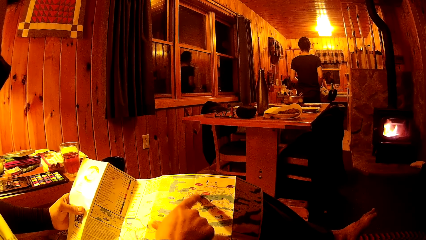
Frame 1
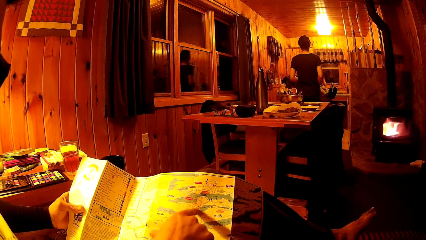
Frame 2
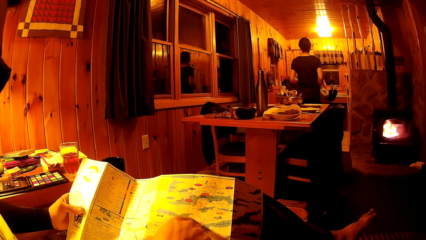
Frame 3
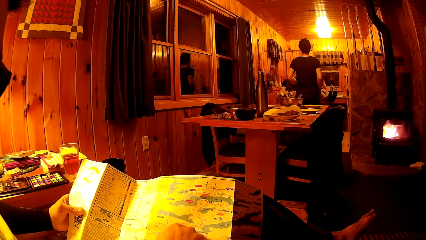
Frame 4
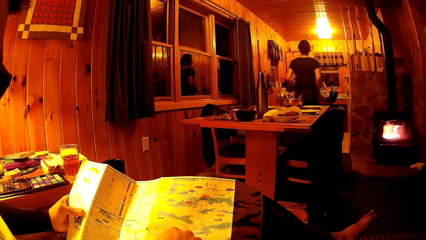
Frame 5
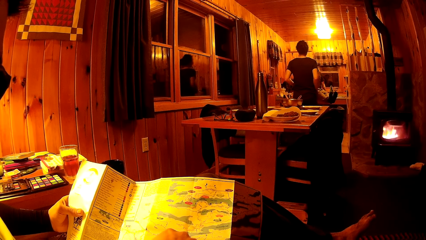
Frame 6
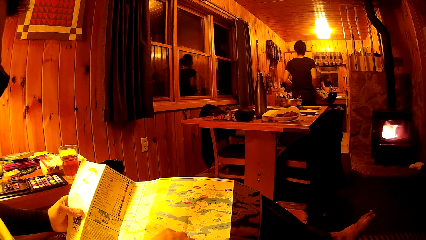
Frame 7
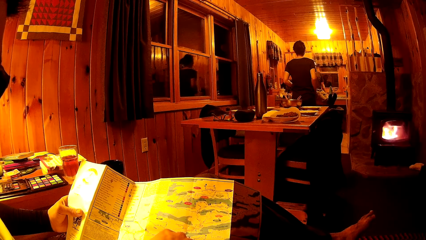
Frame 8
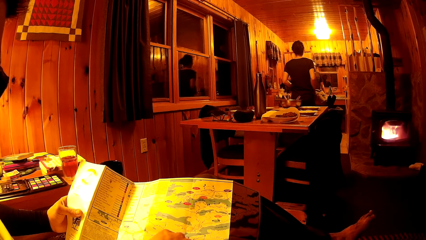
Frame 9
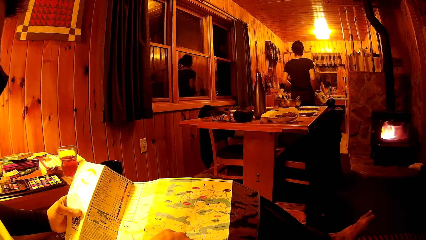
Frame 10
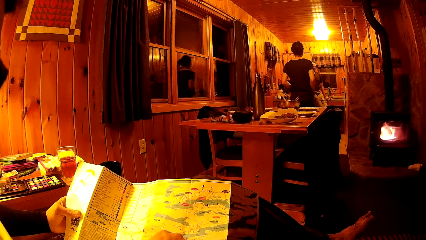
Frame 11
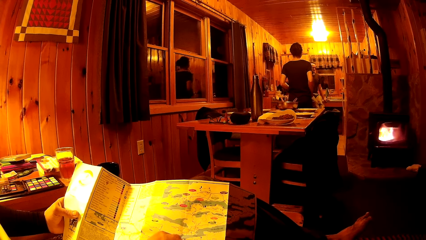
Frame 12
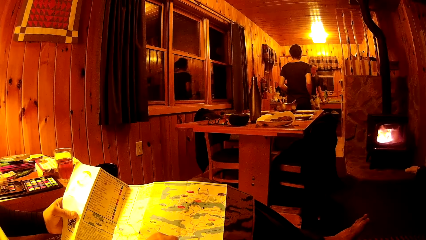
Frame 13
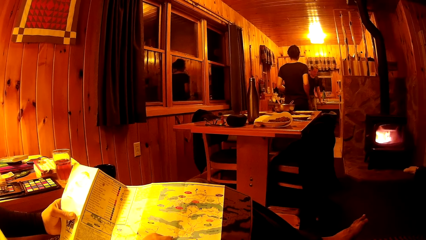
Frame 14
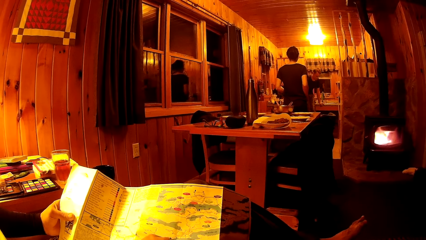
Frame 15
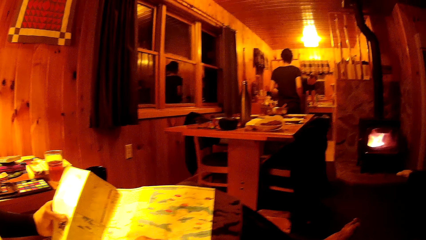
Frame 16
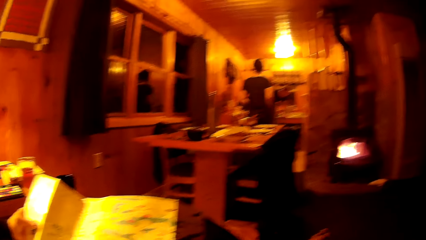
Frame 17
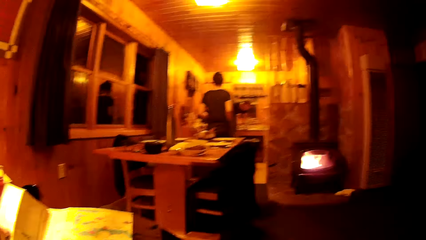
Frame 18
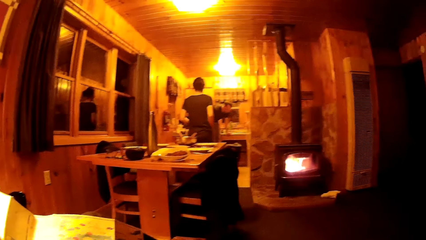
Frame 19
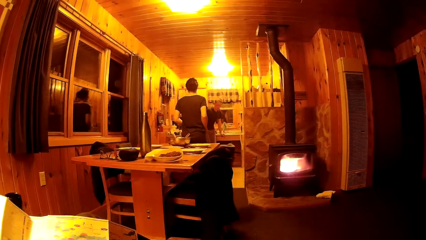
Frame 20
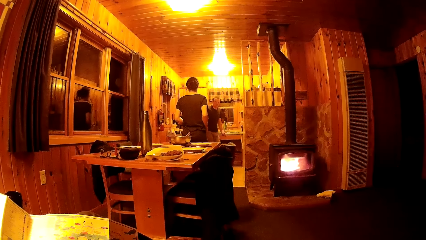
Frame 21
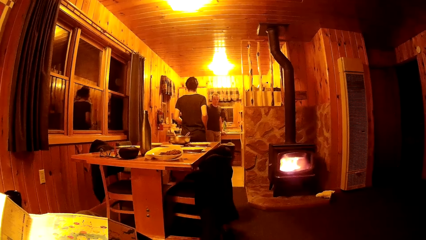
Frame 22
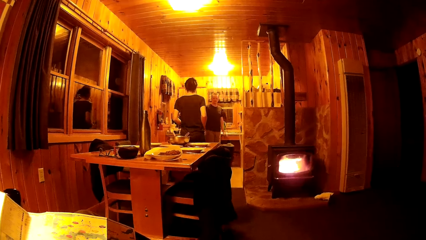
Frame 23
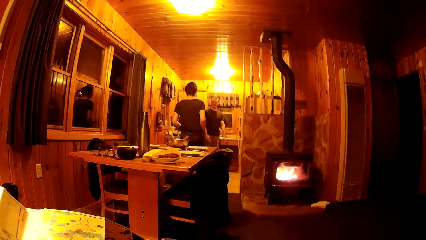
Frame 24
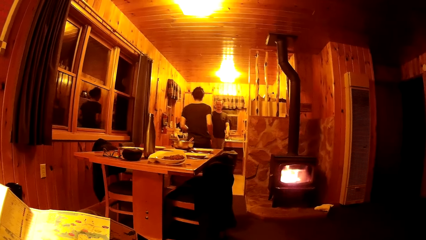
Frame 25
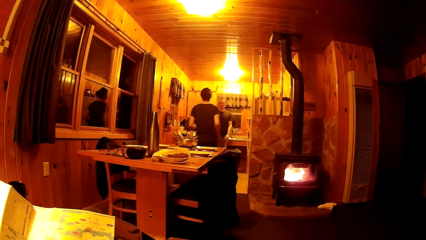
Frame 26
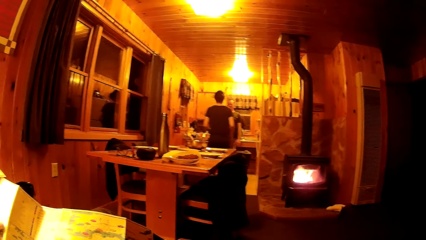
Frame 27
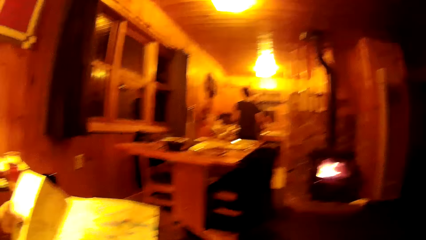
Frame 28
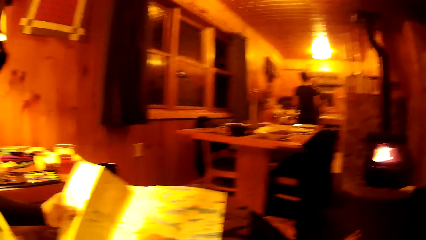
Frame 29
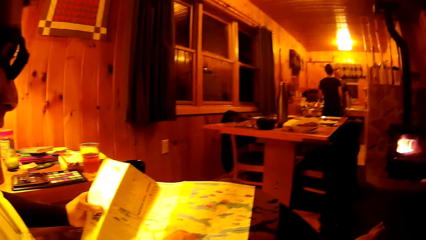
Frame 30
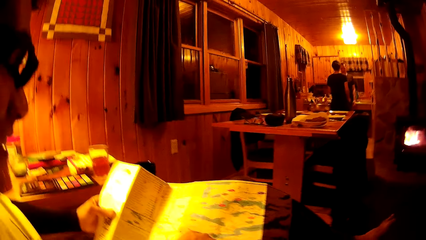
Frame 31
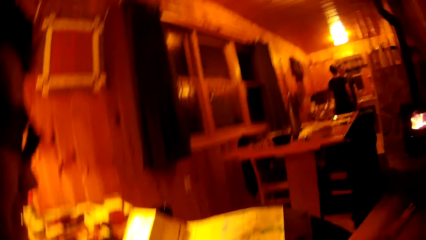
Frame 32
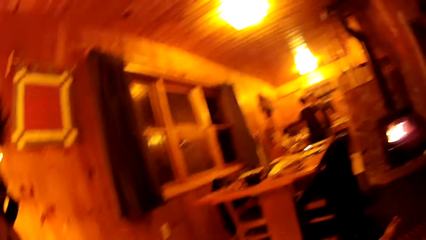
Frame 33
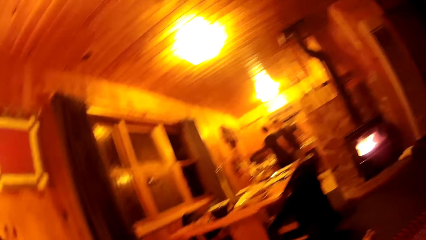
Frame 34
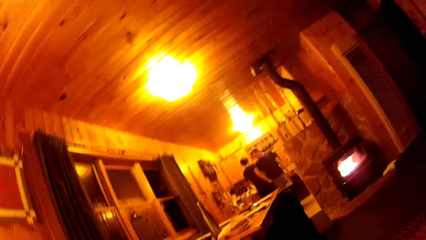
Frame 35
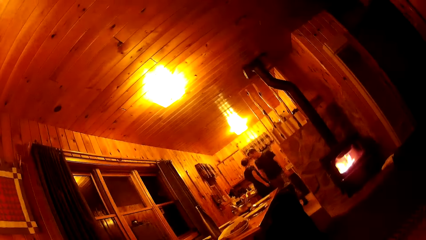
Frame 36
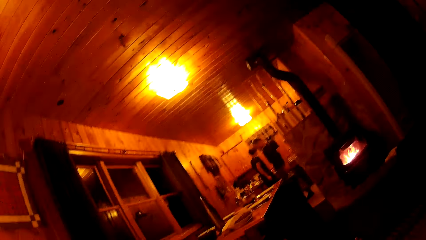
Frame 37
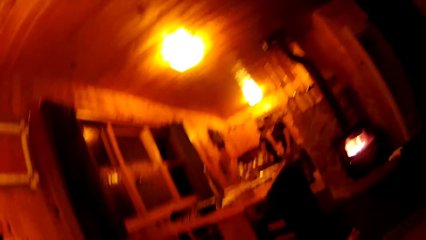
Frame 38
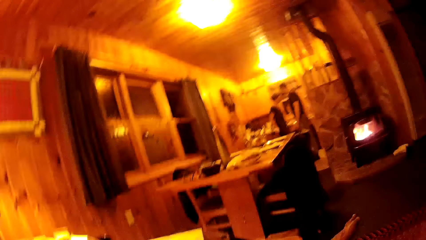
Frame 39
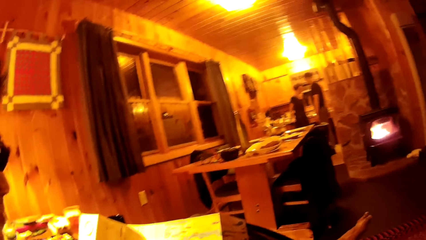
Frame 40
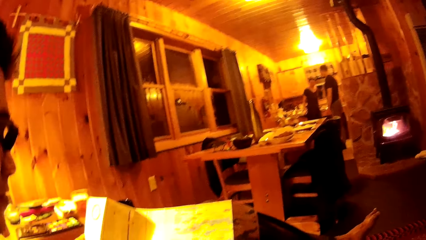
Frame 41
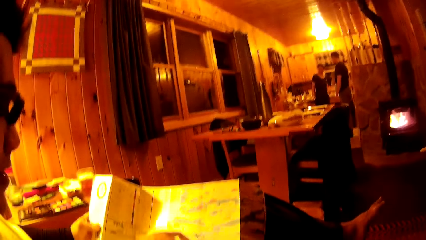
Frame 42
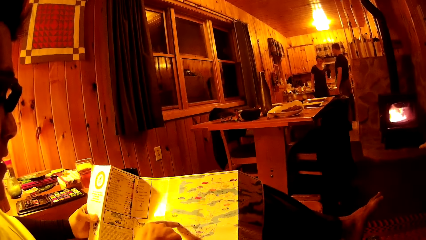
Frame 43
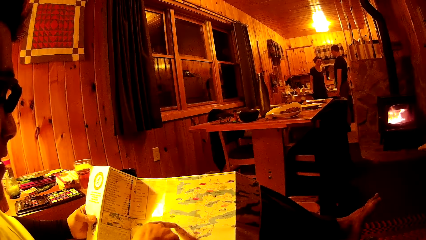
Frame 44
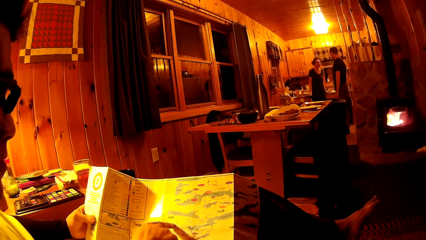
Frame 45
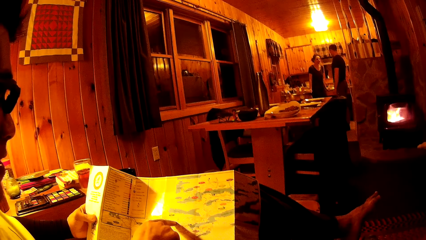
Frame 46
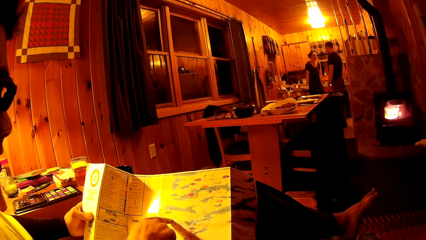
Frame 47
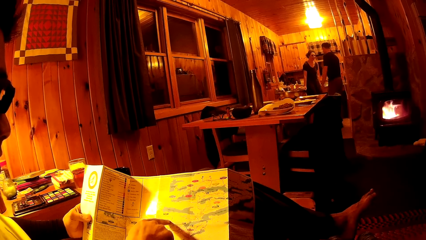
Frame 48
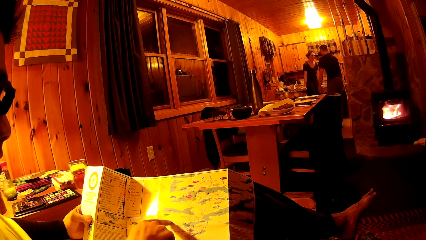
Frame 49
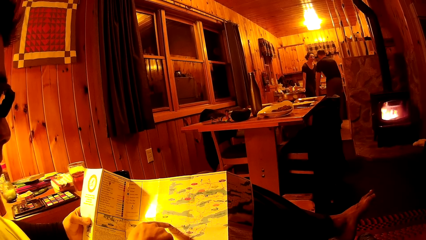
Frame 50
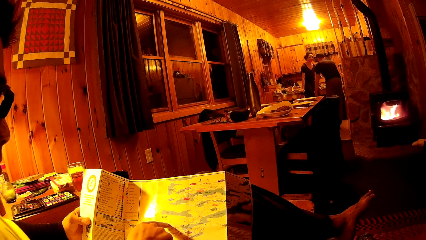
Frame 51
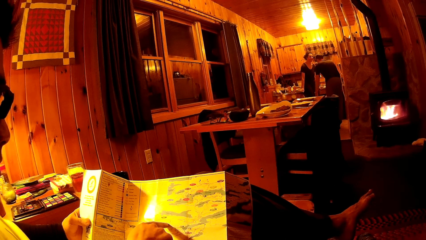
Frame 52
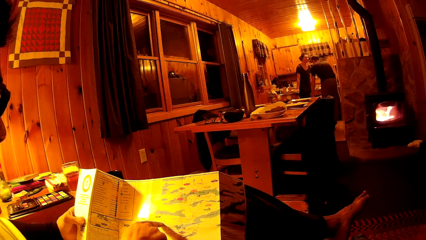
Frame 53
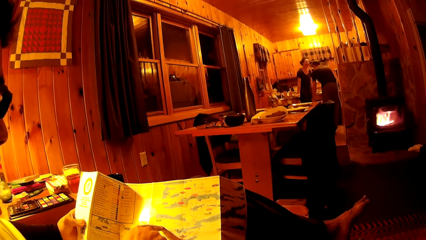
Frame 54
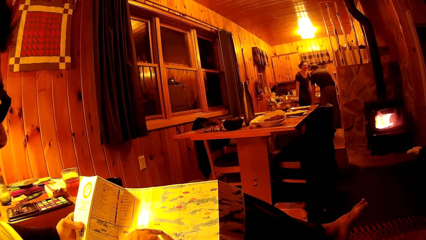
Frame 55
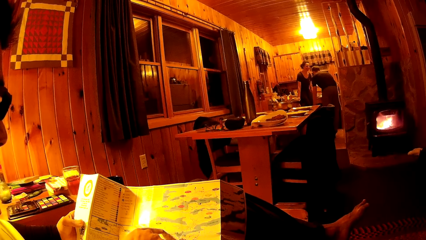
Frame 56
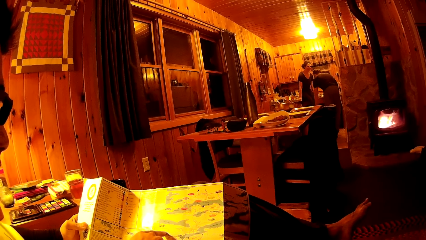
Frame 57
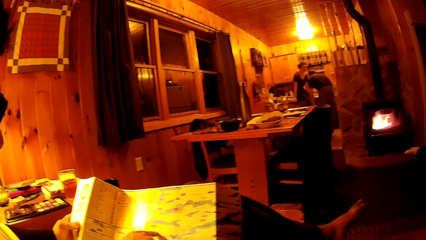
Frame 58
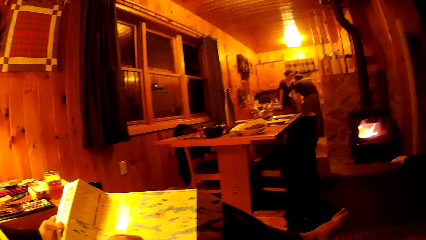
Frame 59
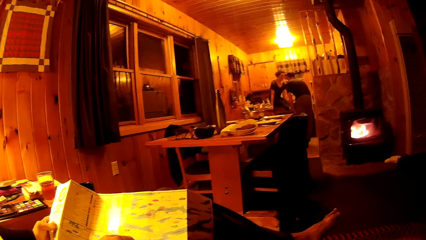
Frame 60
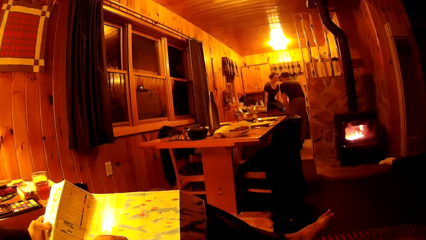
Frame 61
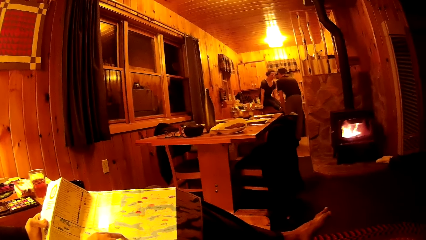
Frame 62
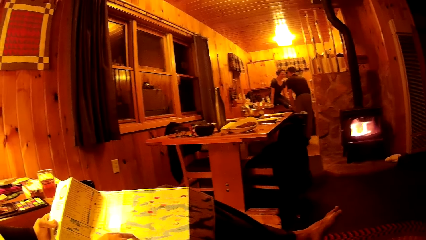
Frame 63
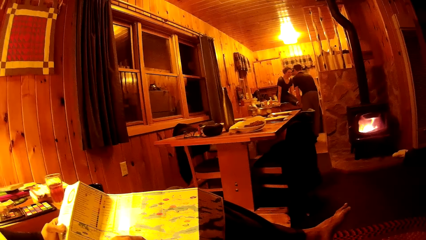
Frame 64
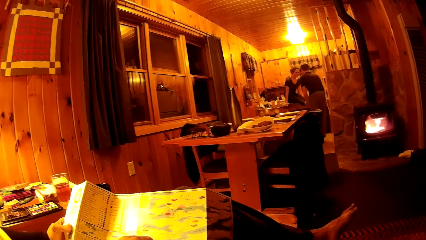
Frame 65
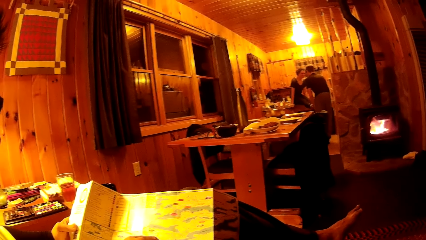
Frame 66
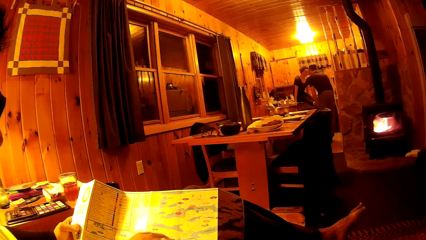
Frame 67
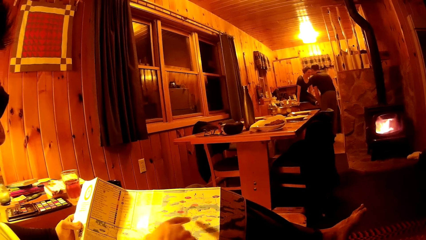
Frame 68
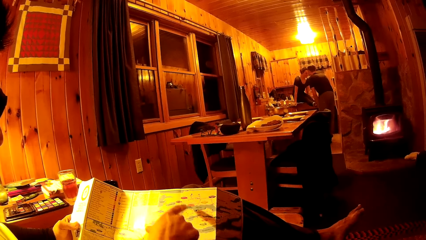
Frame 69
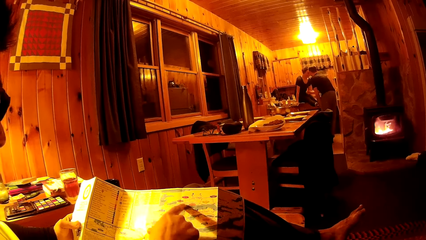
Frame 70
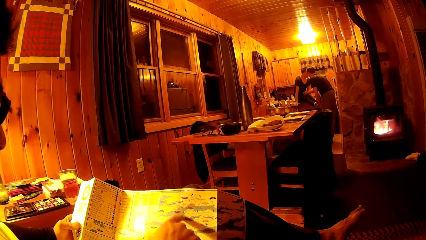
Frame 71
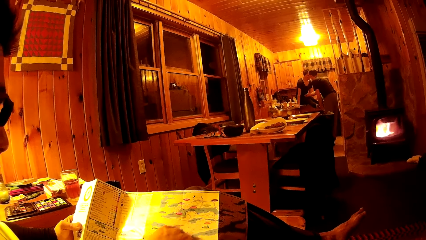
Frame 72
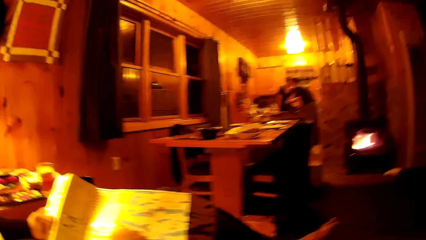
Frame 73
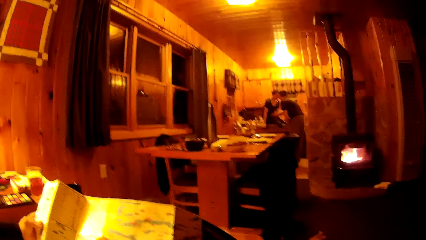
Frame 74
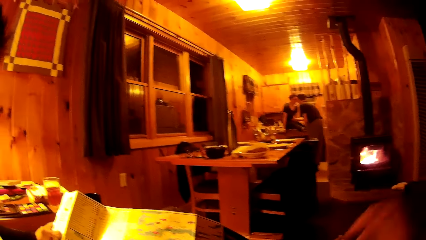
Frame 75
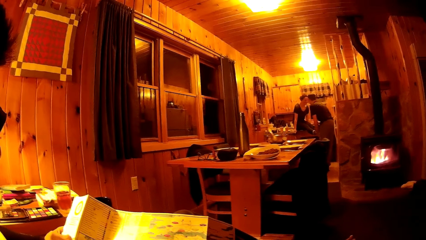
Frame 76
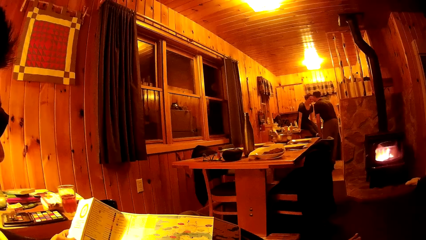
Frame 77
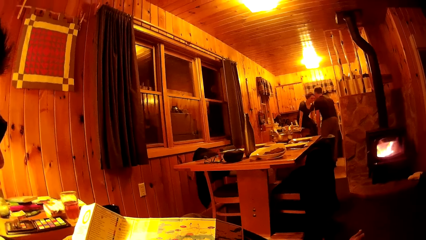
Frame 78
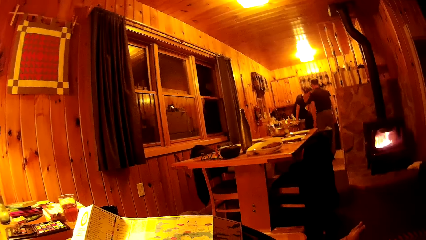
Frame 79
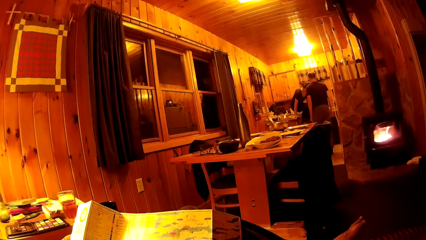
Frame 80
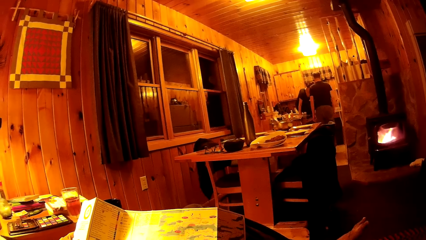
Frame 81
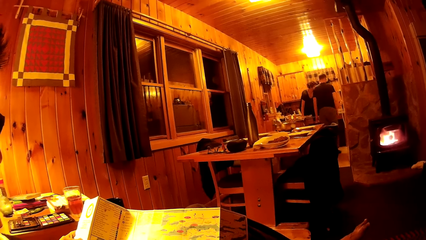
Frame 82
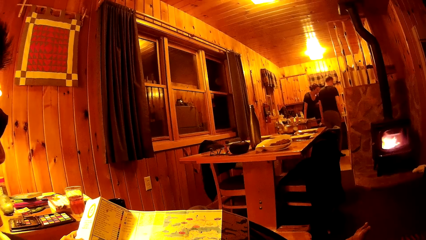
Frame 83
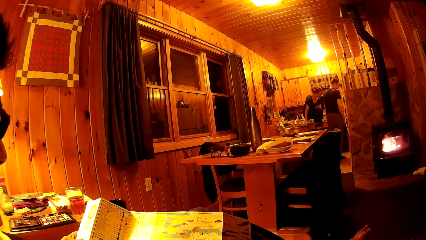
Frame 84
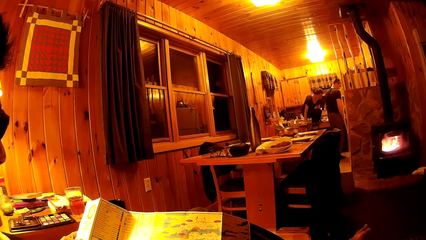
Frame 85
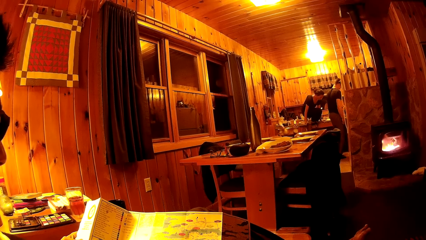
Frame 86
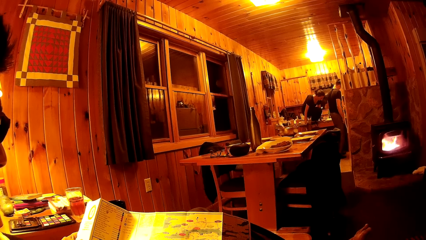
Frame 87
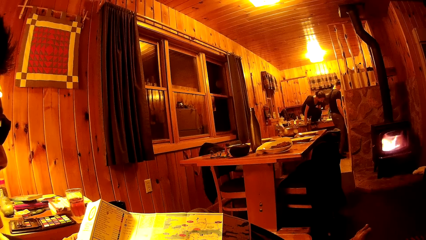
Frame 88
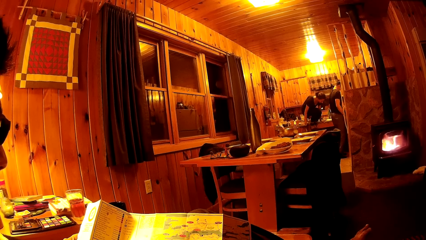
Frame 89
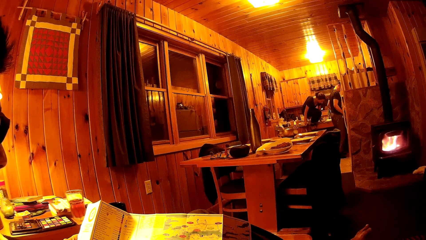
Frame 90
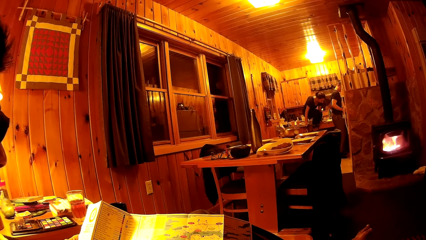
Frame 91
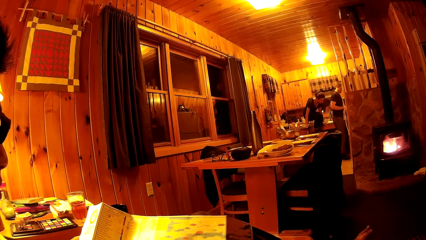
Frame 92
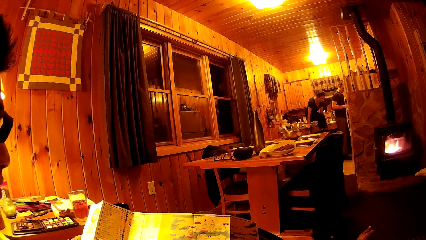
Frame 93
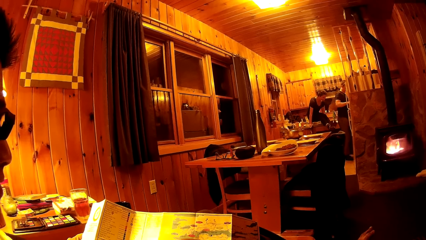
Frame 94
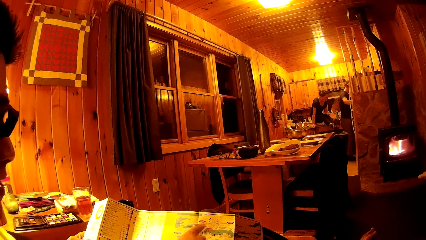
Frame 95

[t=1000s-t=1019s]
The woman places both her hands on the kitchen countertop. The man holds the woman's legs with both hands.
